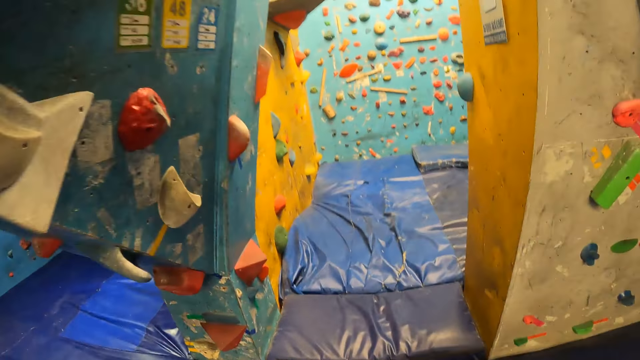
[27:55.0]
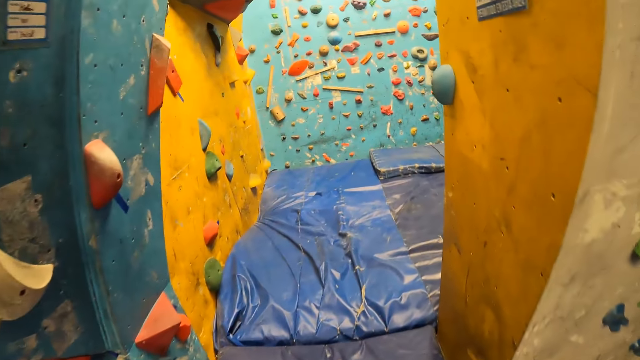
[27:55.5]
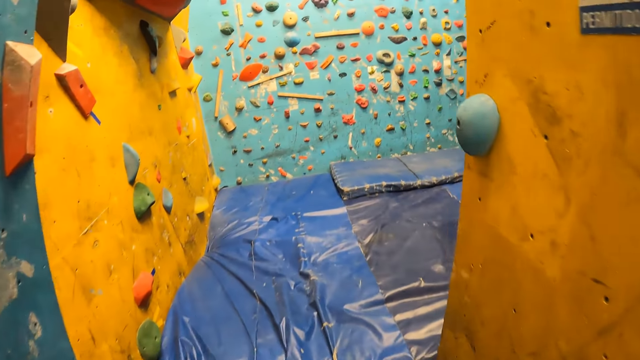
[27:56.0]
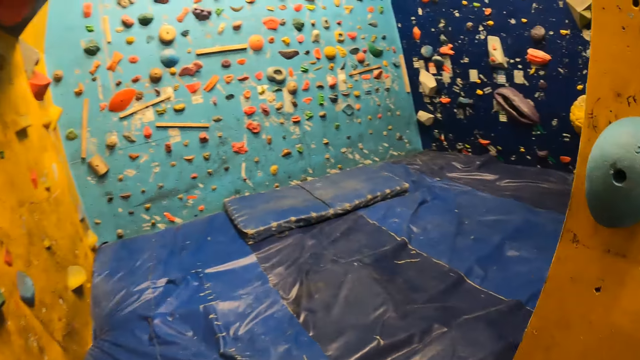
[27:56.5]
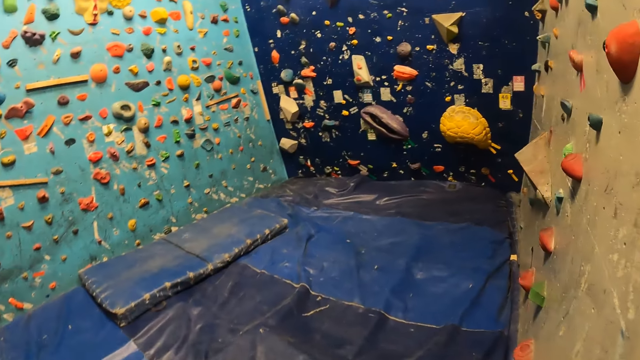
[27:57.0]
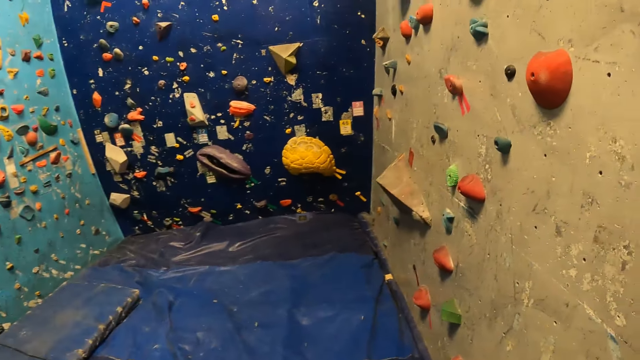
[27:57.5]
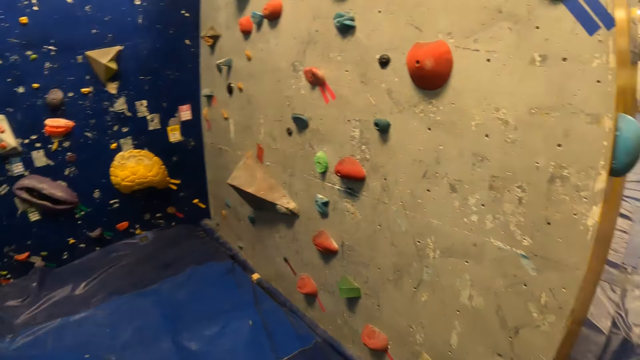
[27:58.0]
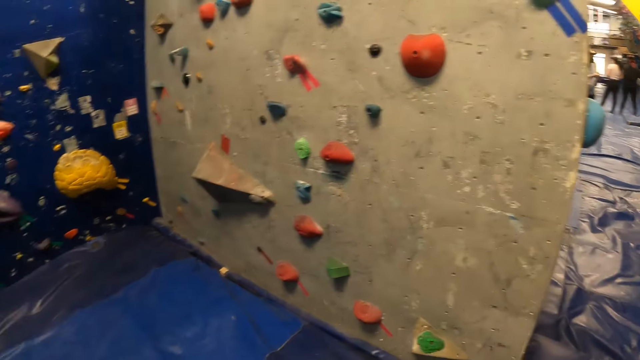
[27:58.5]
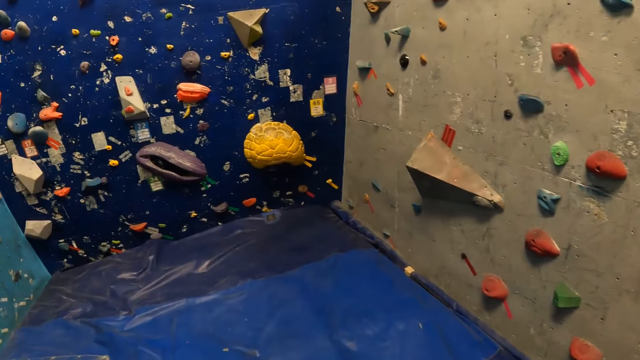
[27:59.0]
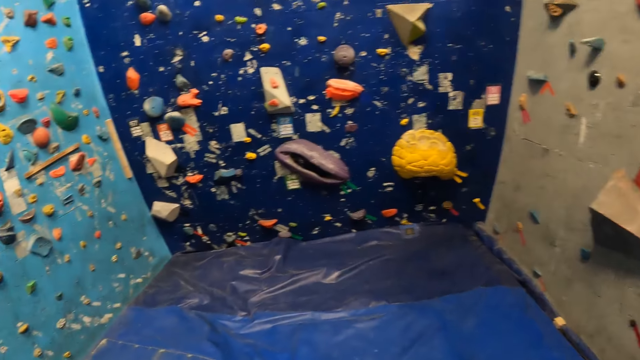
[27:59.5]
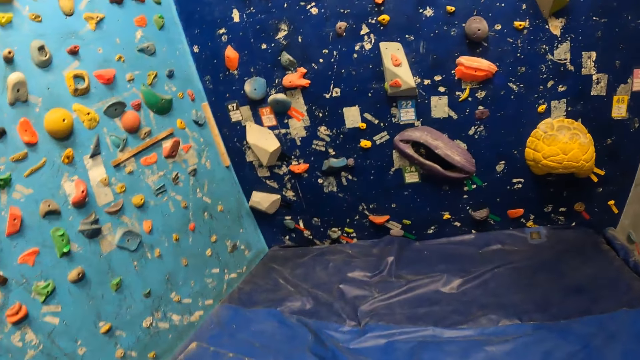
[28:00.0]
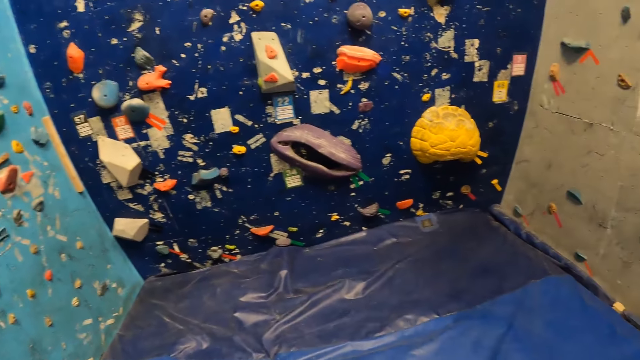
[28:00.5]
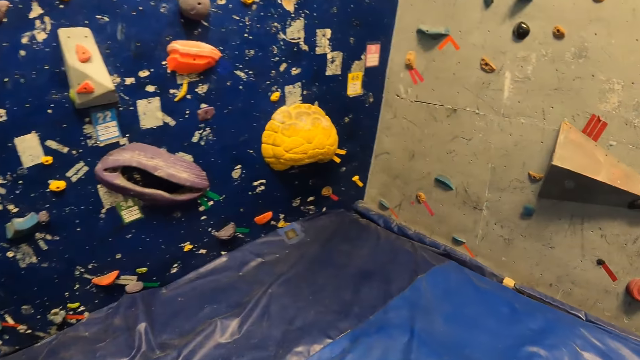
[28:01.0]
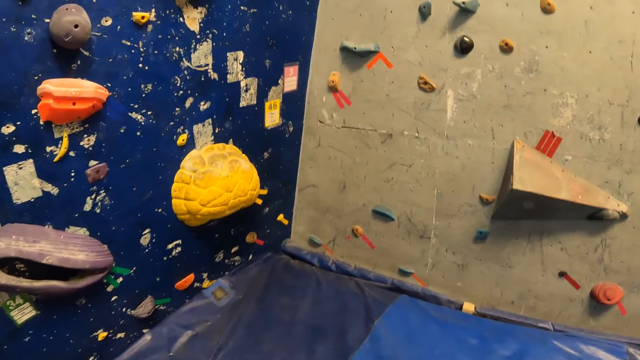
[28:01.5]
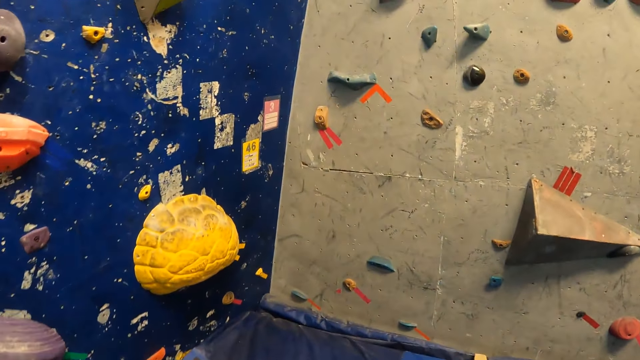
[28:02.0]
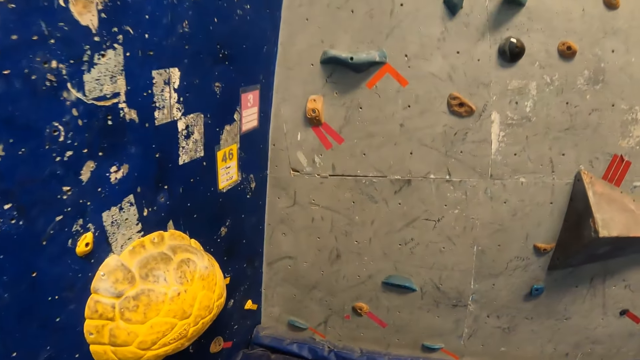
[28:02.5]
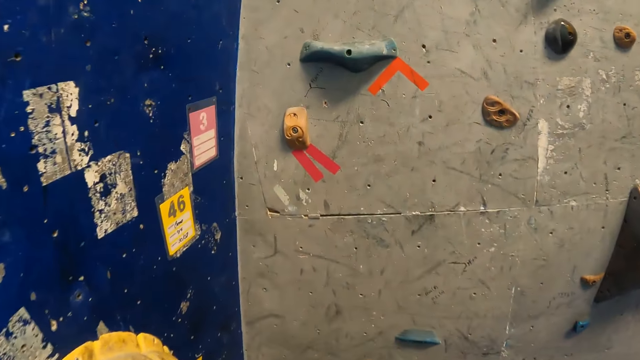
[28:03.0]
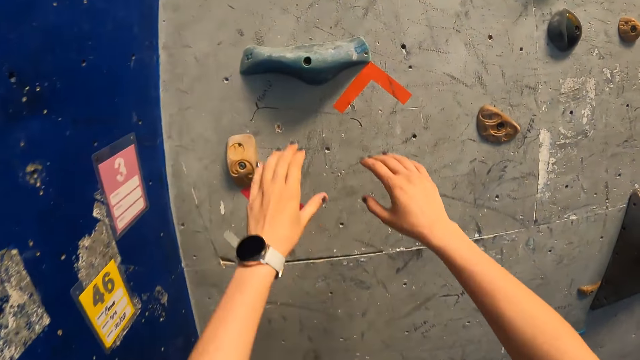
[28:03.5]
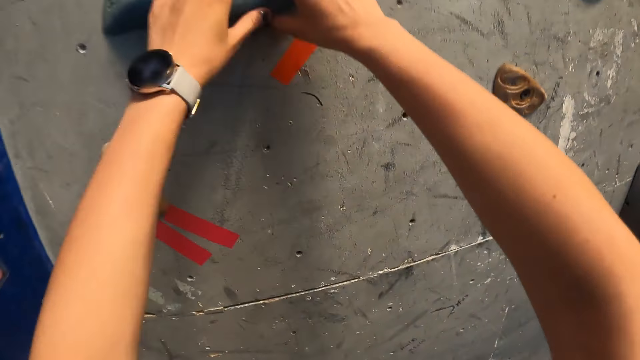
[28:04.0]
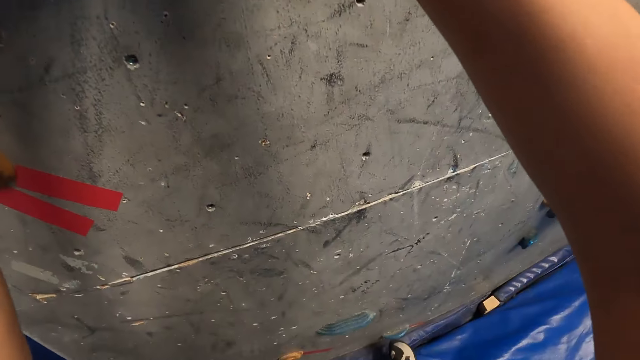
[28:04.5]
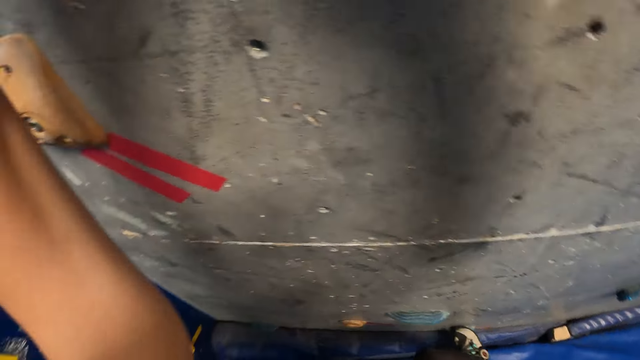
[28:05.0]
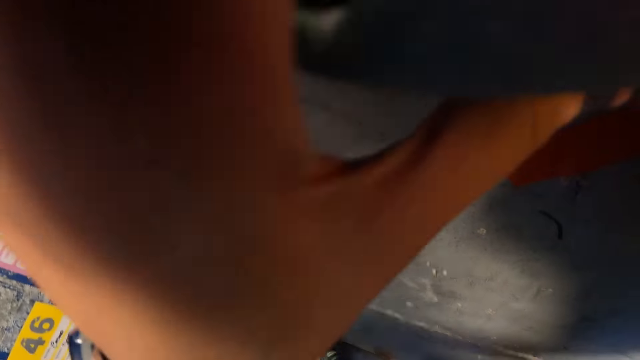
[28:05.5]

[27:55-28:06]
The camera wearer walks into a climbing room. They hold a climbing hold on a wall with both hands.

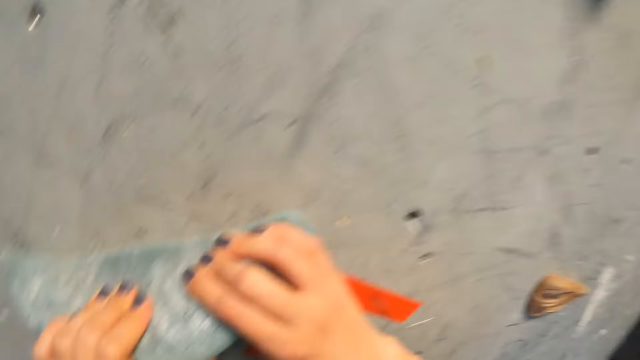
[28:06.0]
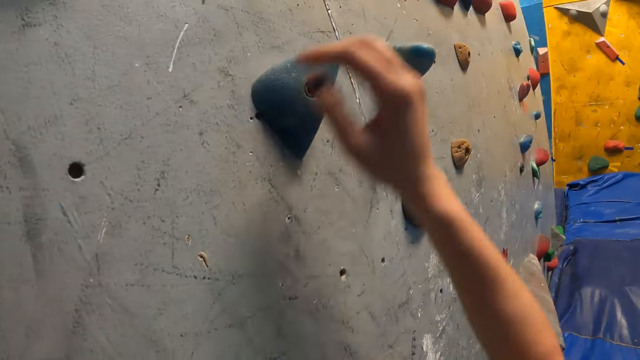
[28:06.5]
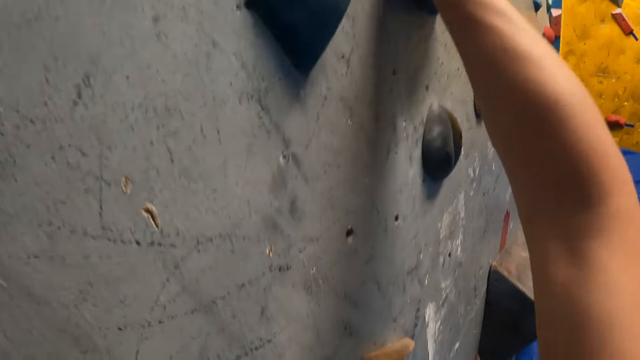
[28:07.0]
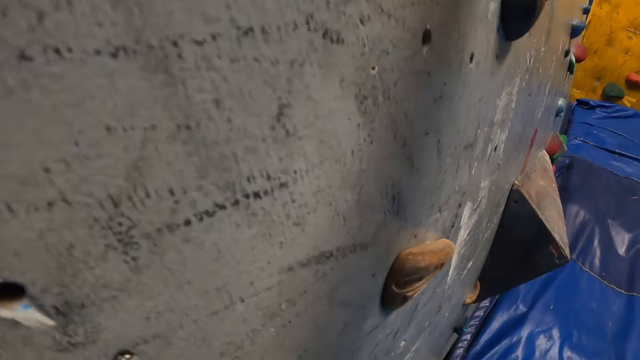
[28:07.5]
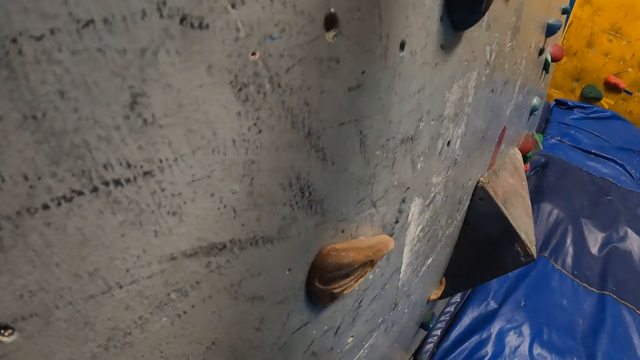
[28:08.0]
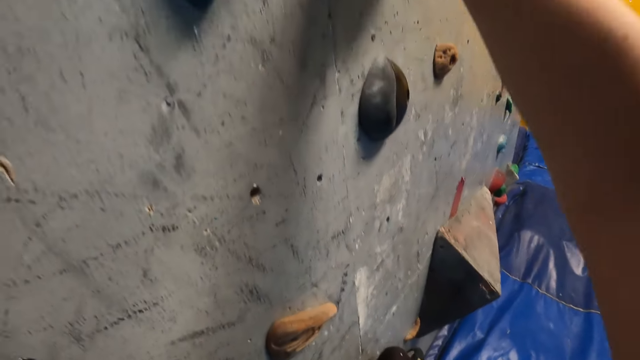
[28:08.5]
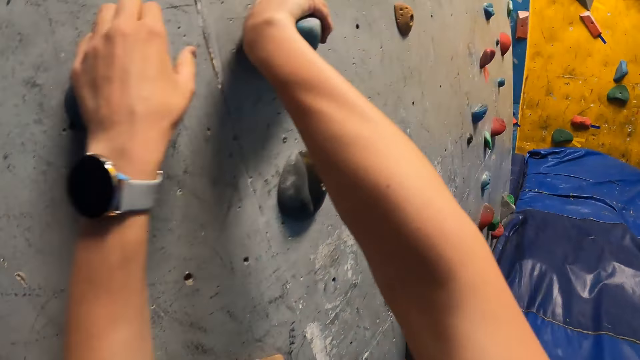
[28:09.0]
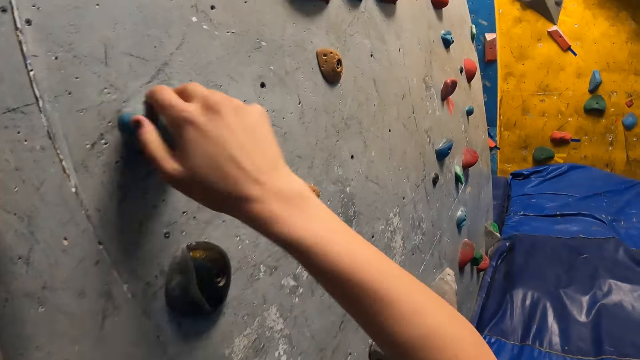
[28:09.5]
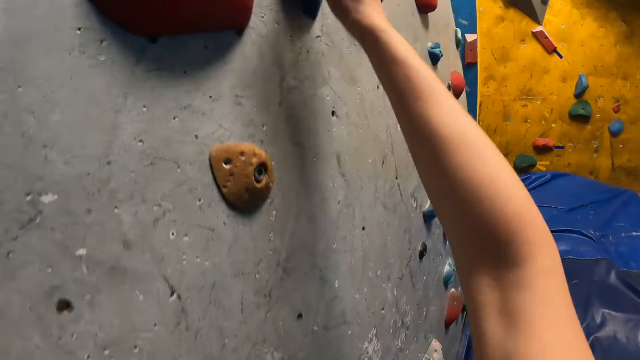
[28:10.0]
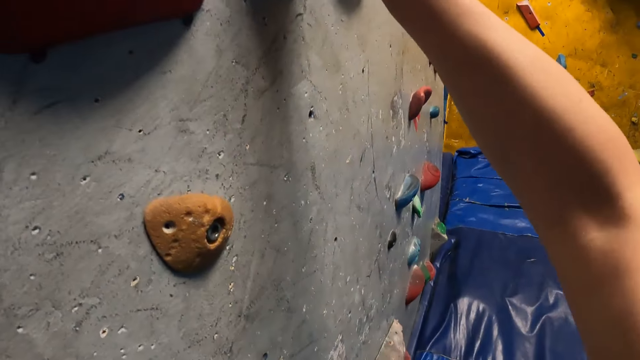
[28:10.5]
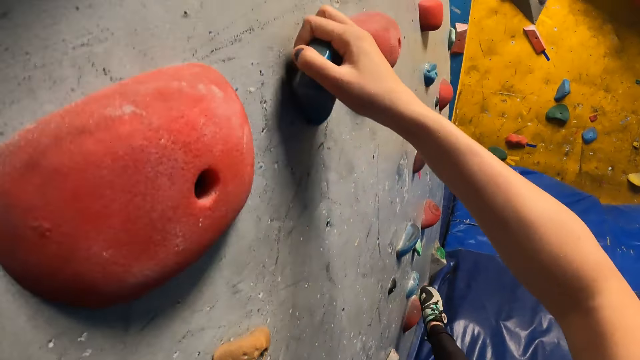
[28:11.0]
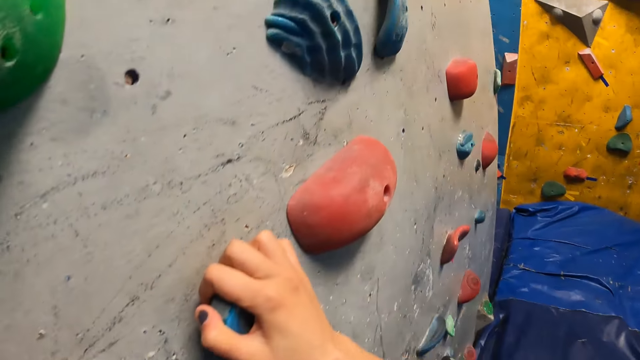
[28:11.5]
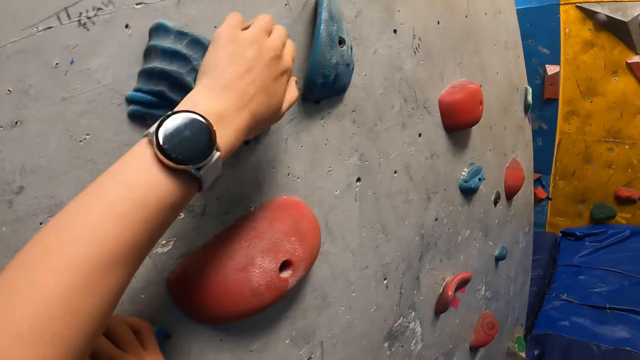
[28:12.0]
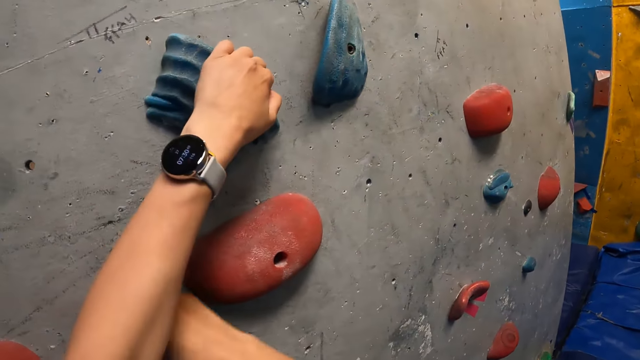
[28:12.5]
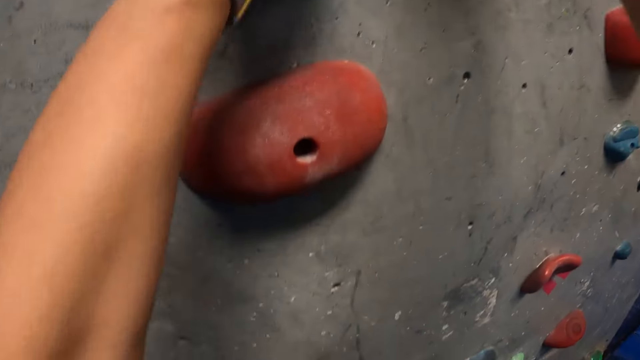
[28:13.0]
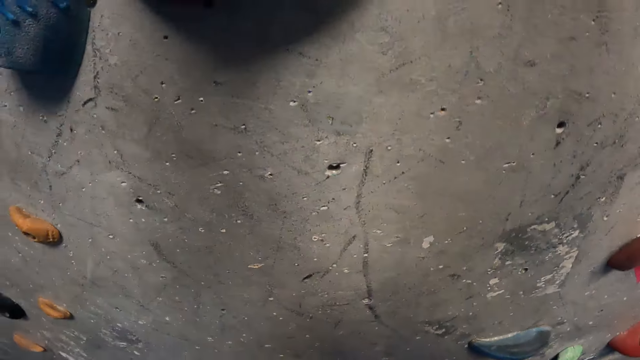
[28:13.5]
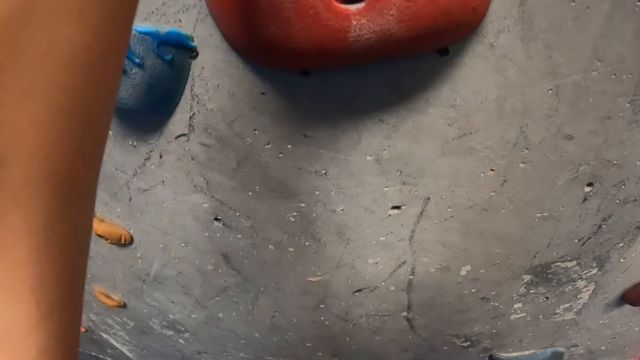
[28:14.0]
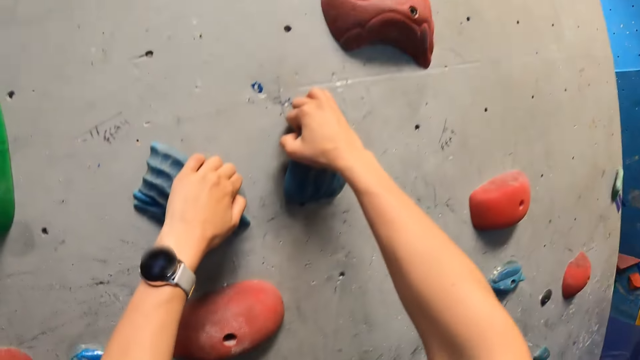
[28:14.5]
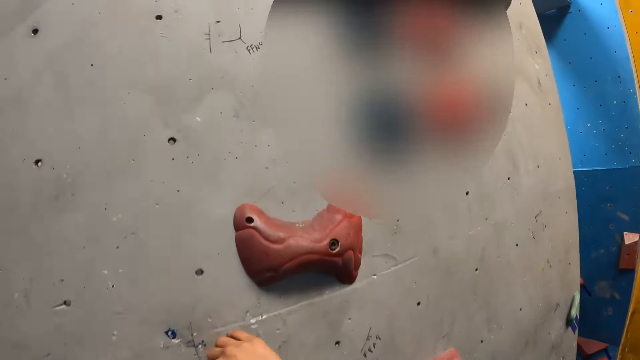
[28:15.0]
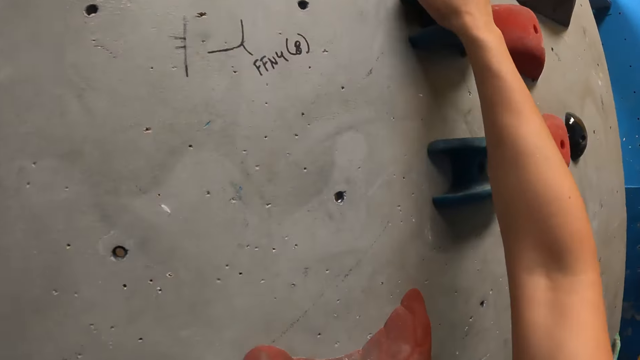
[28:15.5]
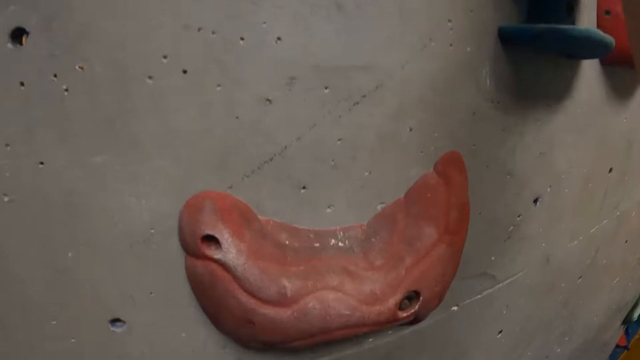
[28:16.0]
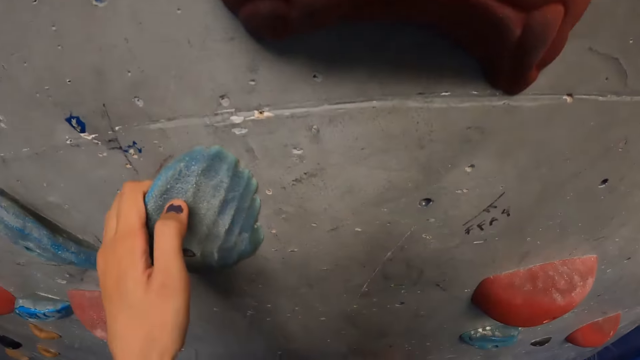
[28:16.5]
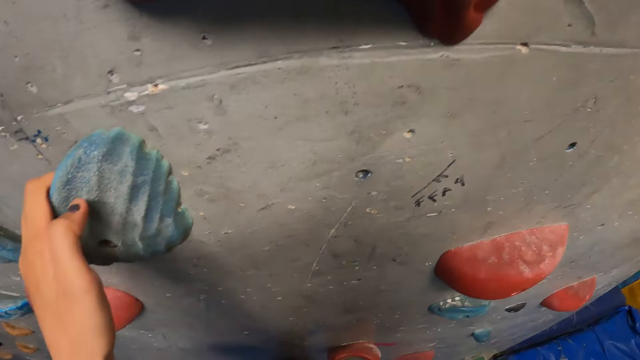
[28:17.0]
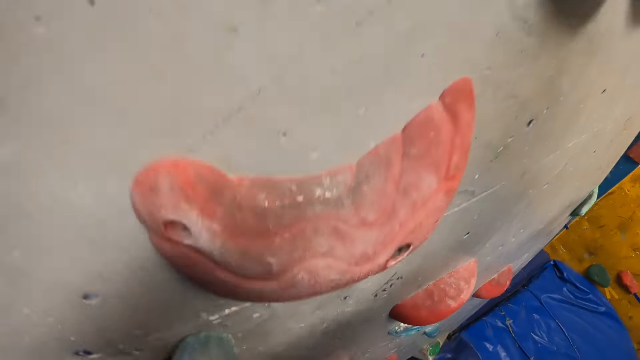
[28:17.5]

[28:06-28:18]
The camera wearer puts her right hand on a climbing hold. She puts her left hand on a climbing hold. She climbs up the wall with her hands. She puts her right hand on a climbing hold. She puts her left hand on a climbing hold. She puts her right hand on a climbing hold.
